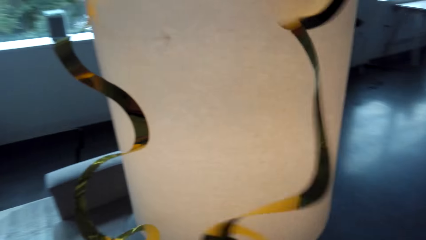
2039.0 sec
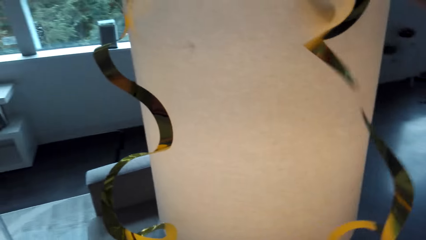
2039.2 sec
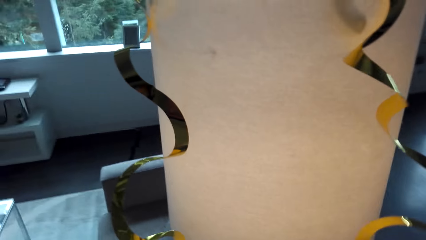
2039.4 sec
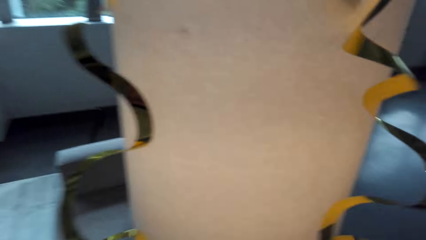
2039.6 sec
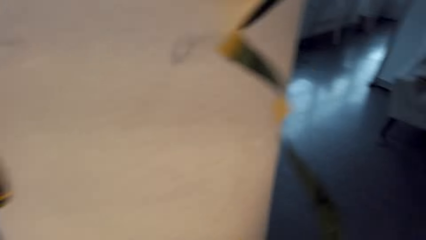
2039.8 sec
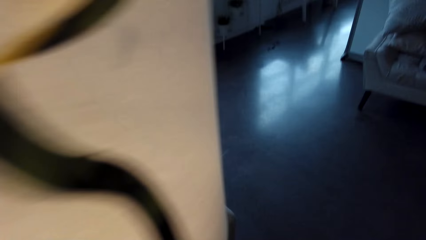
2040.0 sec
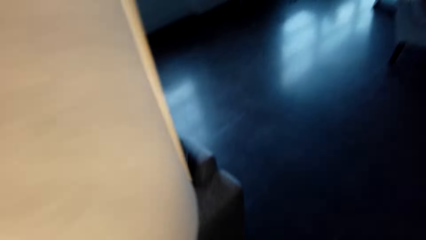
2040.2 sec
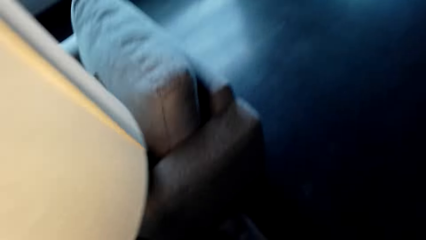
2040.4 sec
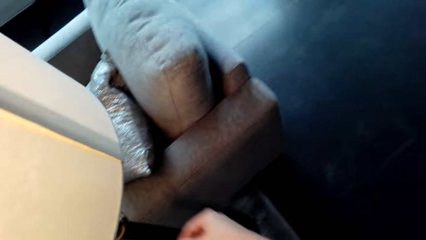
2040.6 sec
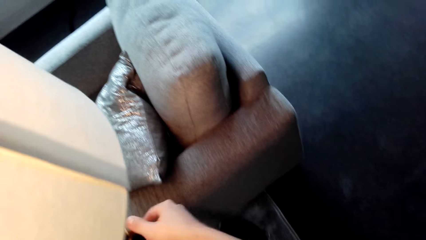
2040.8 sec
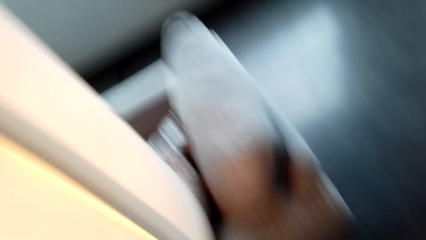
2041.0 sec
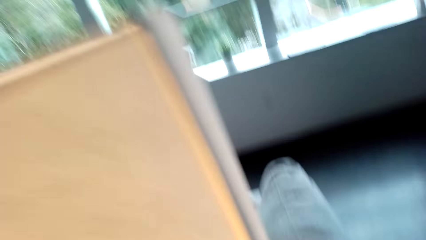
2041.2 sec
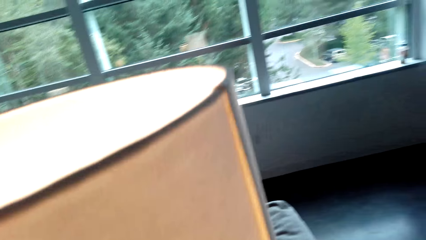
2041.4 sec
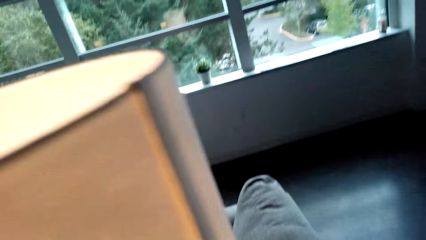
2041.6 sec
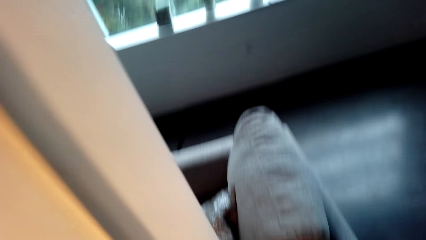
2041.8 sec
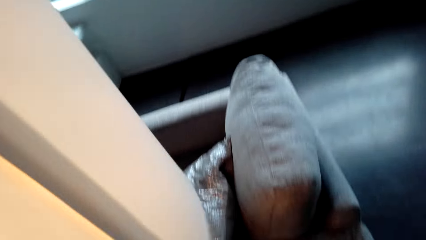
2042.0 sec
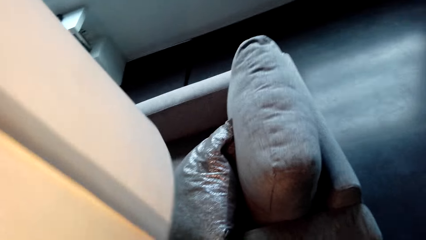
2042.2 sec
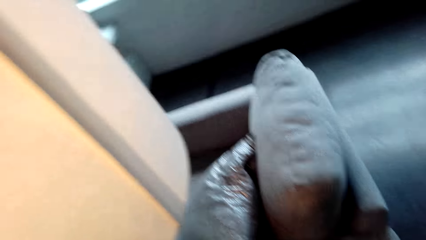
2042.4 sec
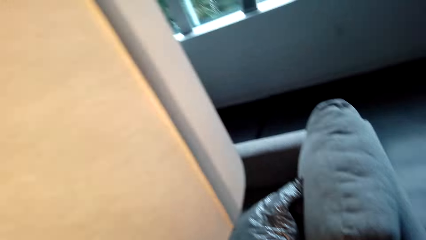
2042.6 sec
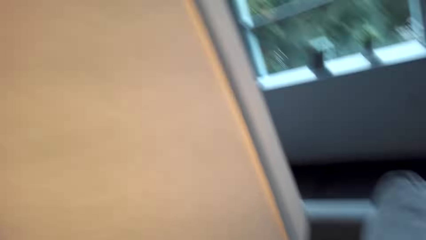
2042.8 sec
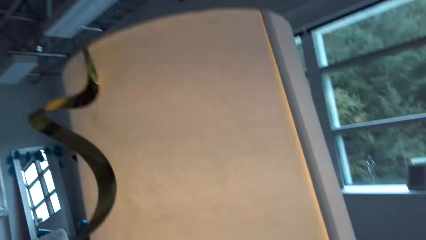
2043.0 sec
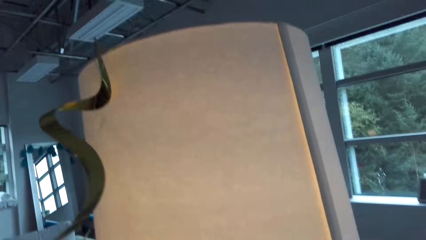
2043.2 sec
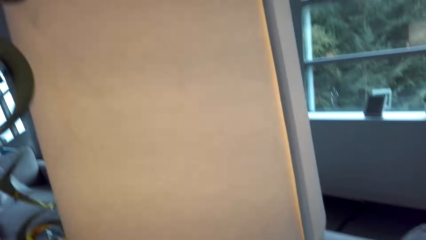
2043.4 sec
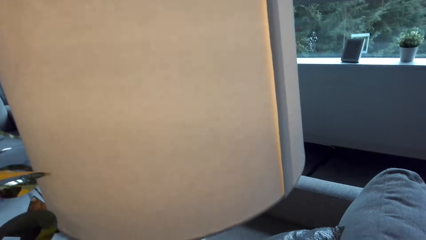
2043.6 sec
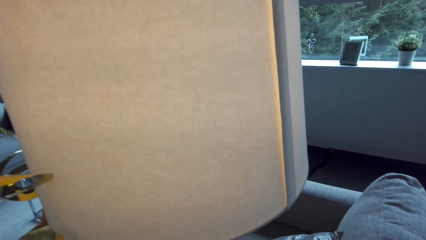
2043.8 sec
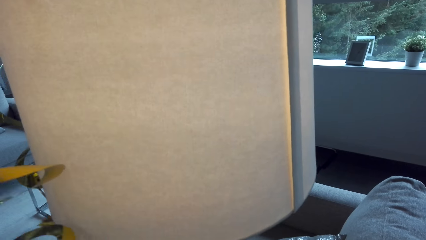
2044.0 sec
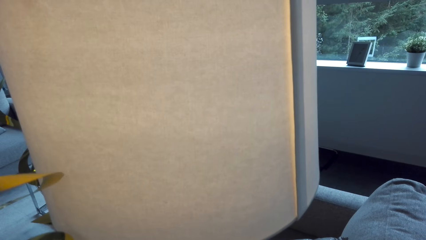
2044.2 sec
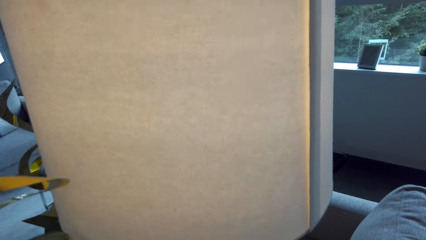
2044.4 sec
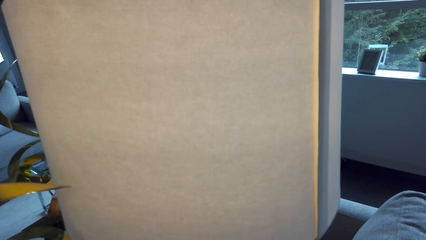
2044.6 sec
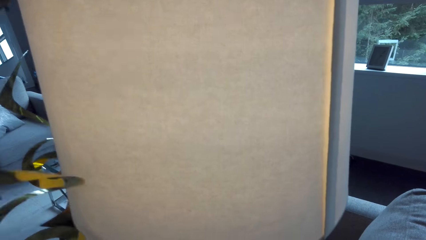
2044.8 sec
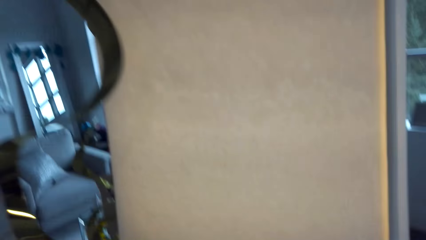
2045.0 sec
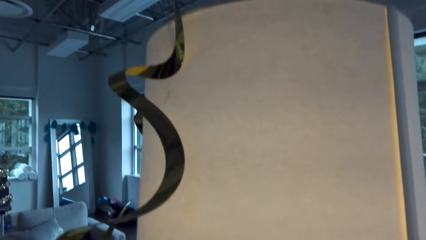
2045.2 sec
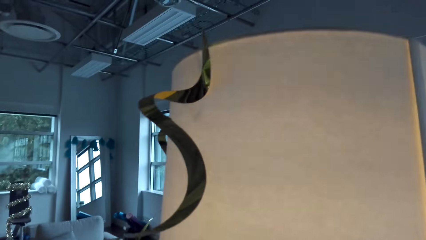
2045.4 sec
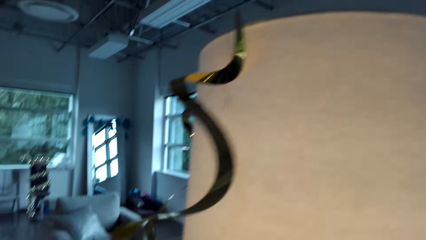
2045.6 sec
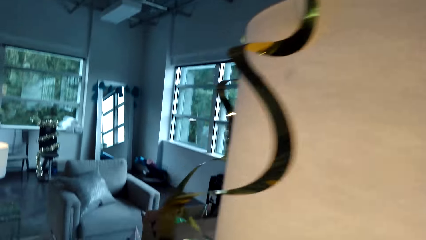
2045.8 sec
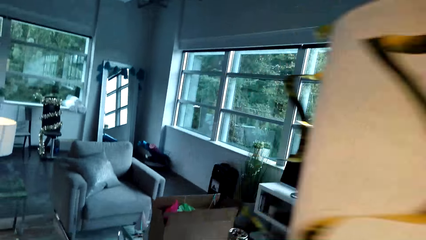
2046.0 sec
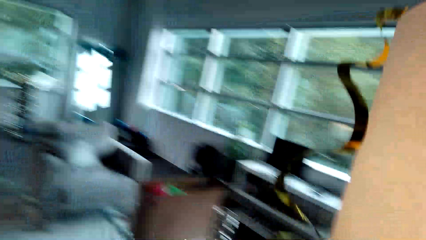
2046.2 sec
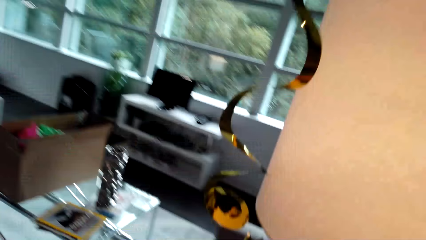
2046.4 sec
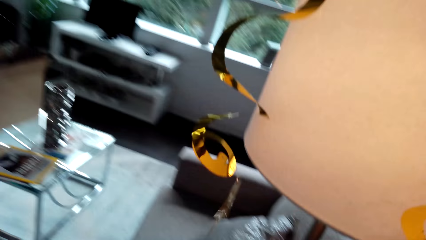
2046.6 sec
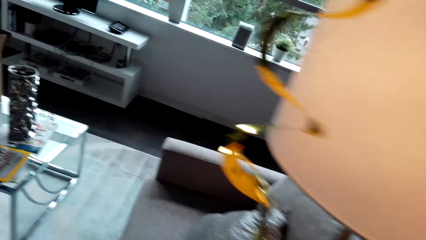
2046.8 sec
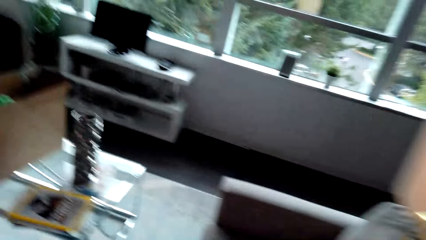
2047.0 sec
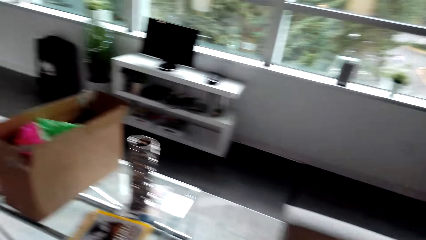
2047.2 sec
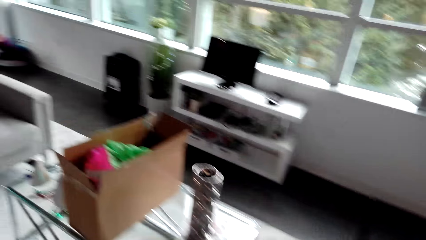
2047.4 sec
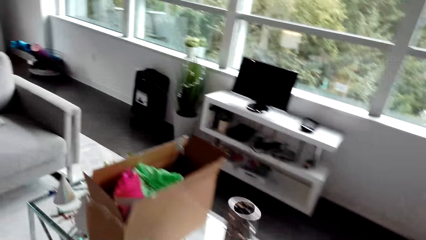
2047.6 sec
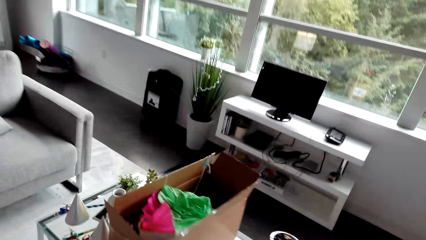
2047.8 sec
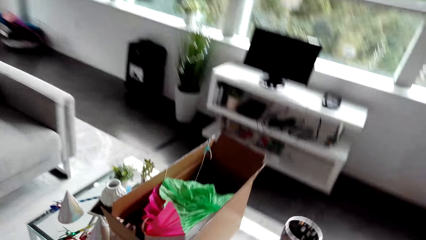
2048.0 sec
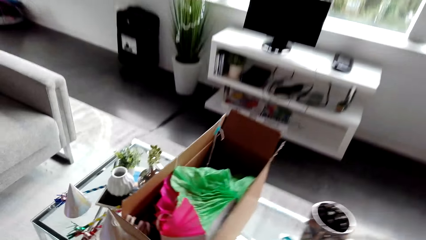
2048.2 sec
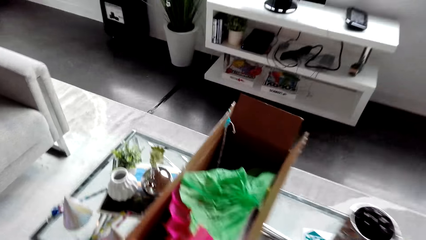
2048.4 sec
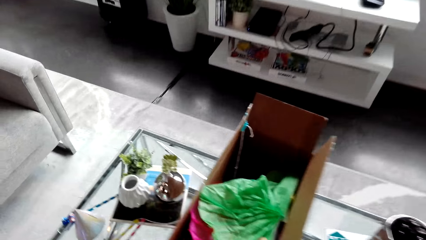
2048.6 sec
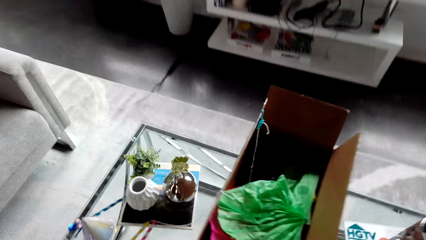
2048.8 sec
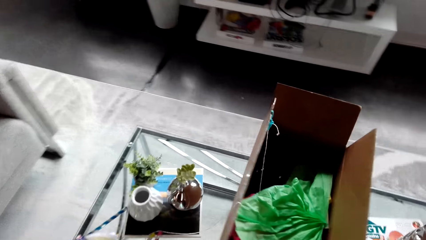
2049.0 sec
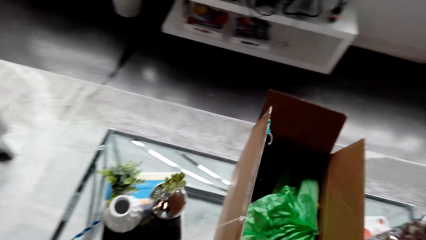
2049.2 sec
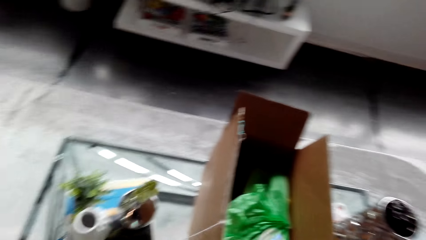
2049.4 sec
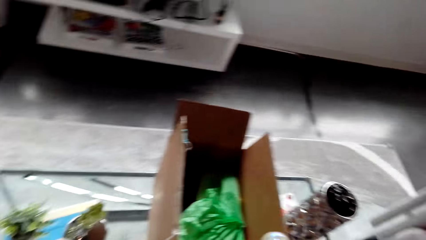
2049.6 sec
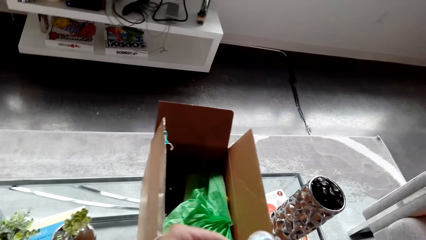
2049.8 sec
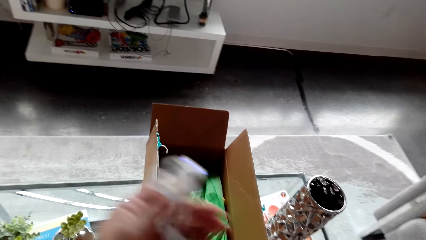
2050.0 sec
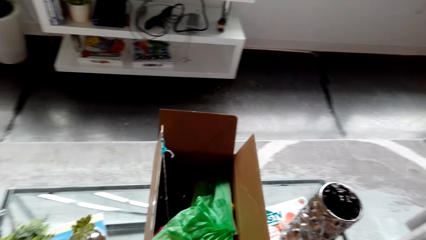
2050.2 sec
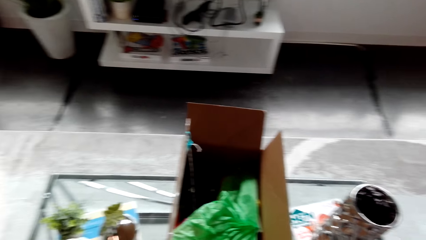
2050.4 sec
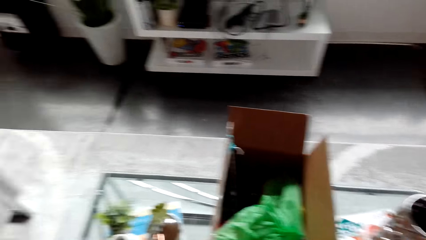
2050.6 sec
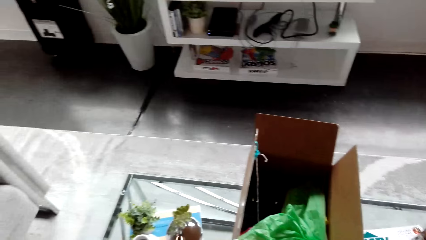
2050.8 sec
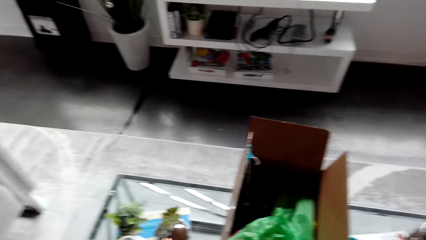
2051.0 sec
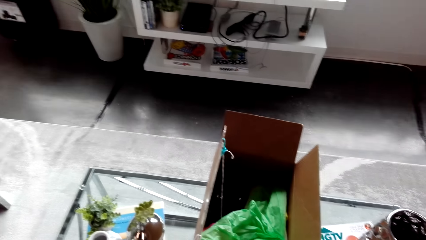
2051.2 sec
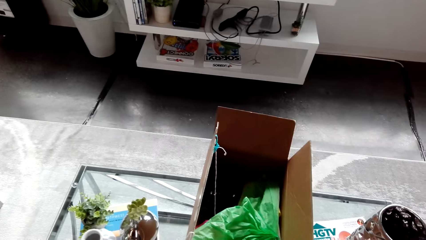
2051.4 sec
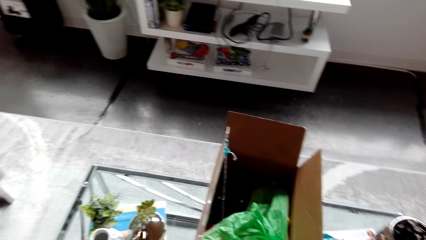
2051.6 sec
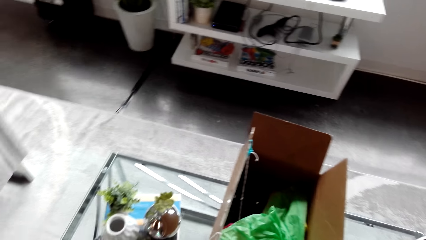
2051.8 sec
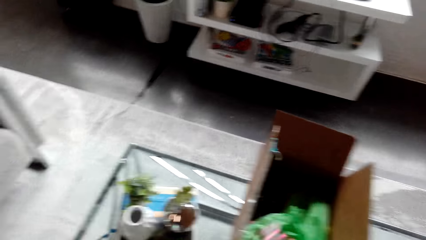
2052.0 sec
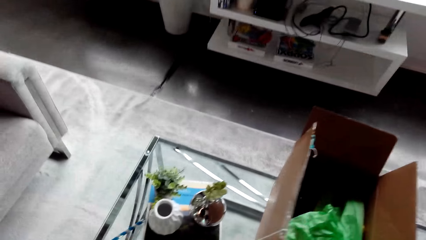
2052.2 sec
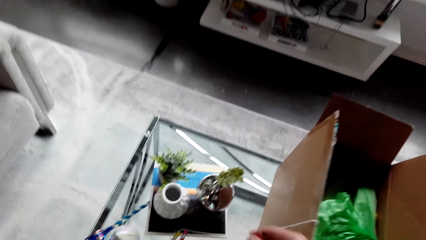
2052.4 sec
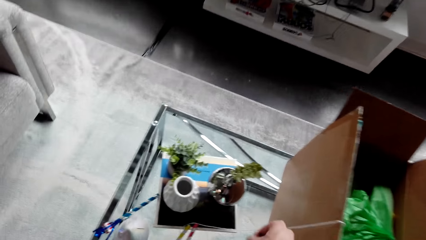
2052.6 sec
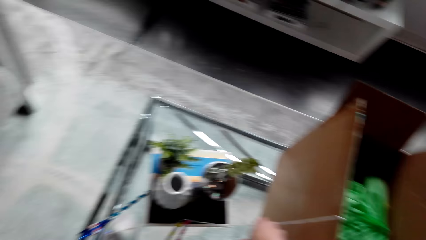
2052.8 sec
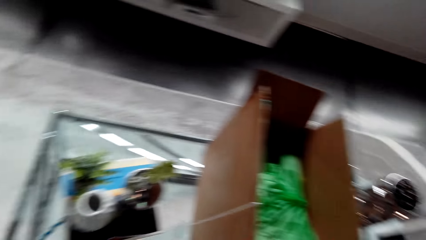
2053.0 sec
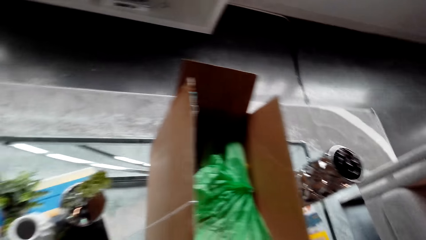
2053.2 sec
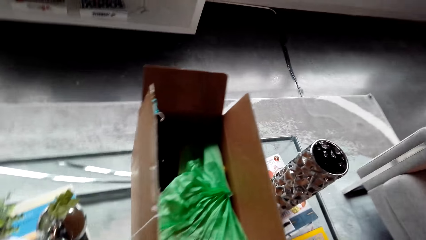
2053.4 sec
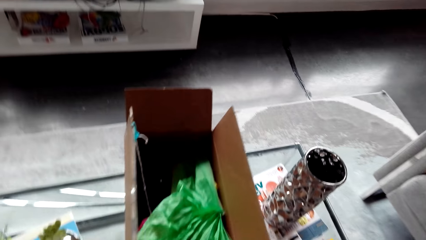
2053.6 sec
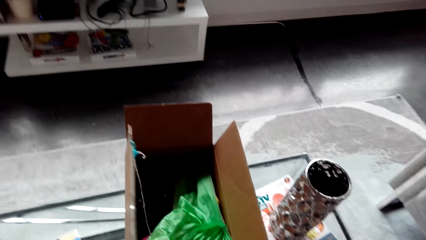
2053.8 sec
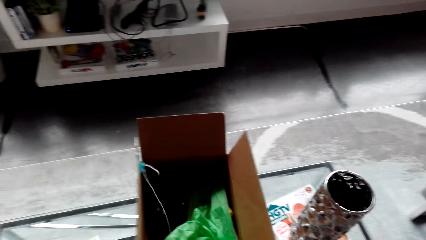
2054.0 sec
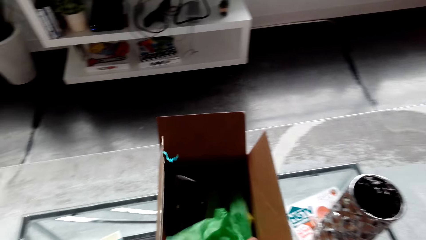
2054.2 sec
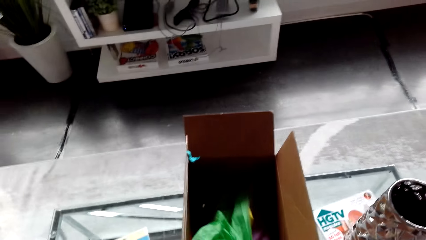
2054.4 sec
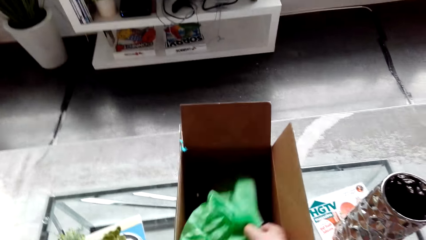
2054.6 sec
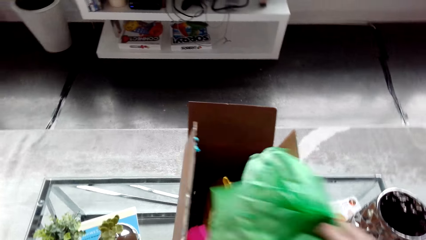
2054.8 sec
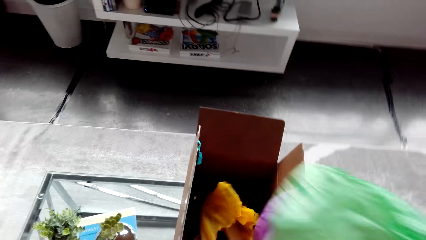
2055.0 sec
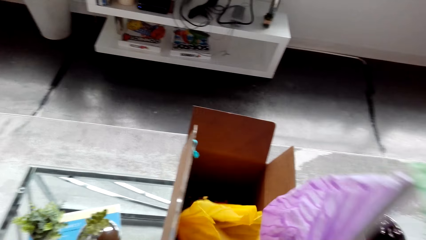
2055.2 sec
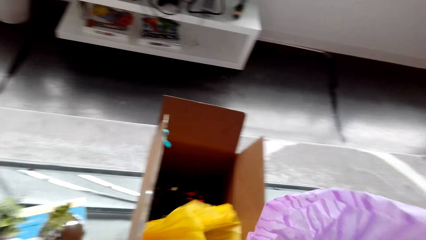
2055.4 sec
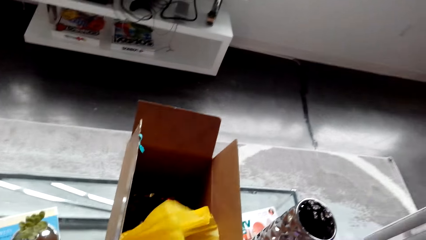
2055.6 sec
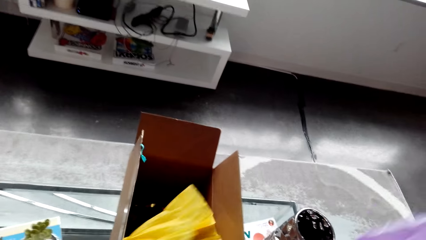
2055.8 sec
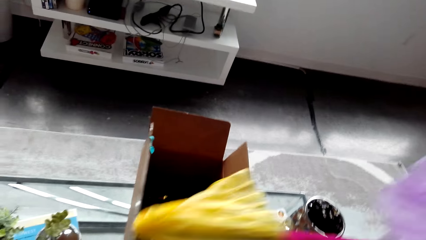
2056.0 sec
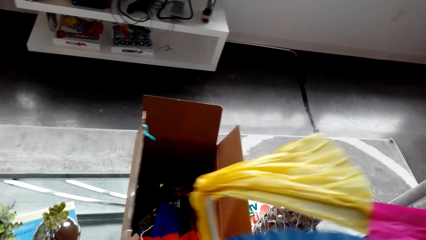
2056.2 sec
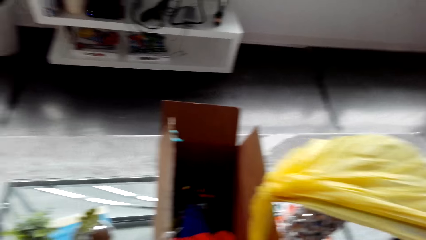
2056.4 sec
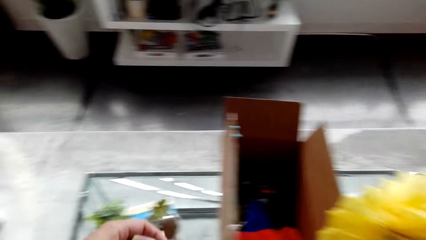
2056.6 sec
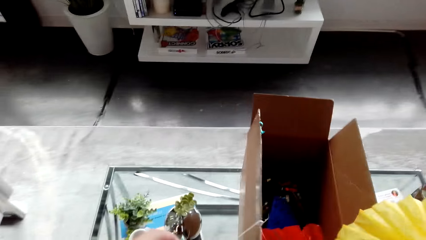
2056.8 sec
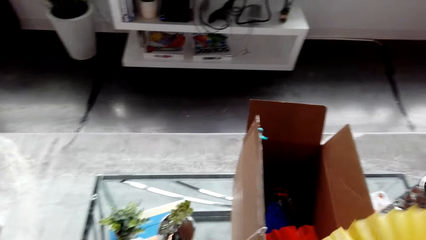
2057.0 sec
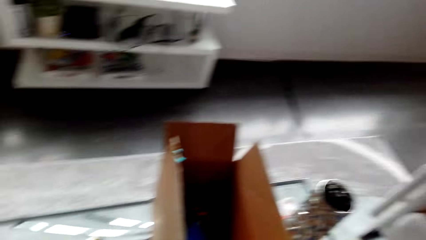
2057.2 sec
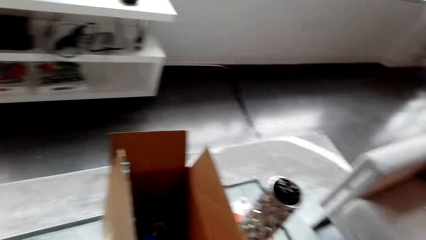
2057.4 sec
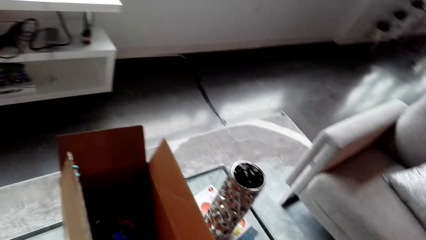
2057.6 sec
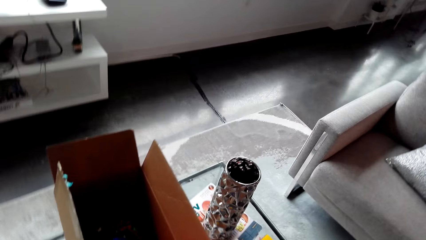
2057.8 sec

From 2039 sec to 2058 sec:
The camera wearer walks. They pick up decorative papers.
